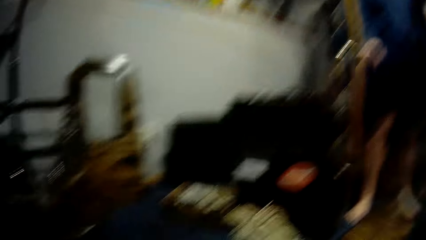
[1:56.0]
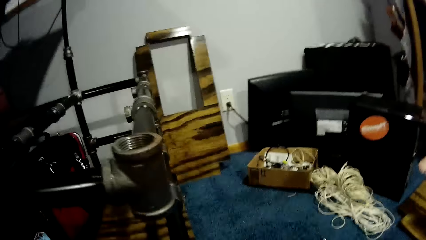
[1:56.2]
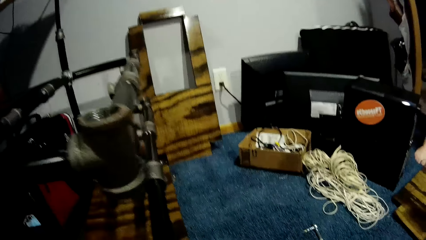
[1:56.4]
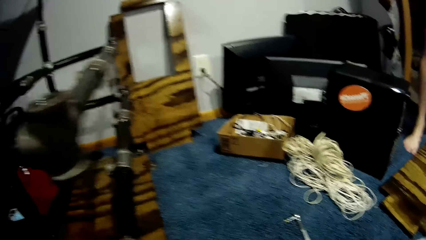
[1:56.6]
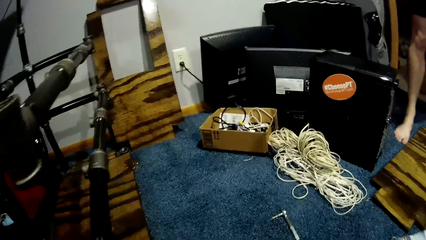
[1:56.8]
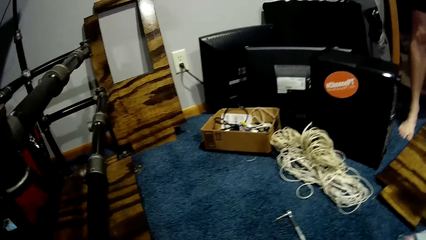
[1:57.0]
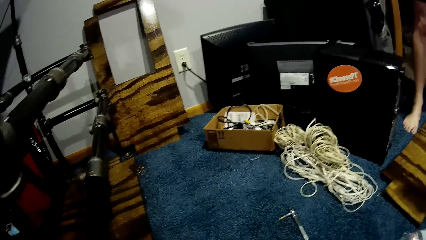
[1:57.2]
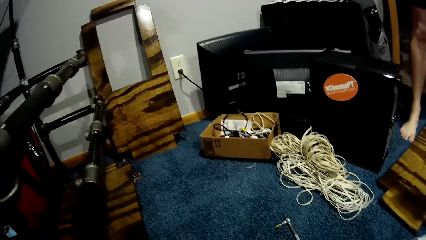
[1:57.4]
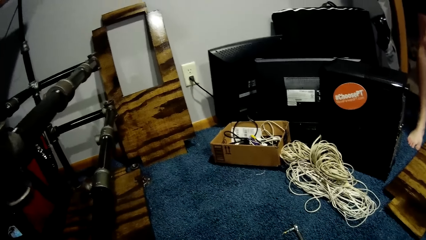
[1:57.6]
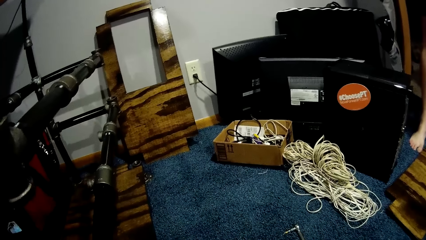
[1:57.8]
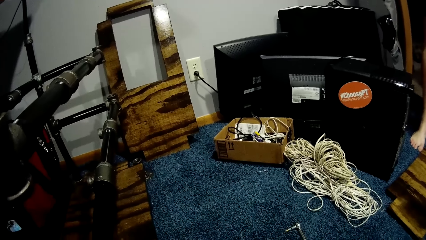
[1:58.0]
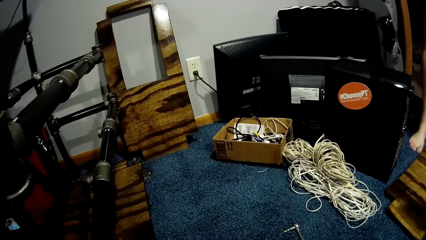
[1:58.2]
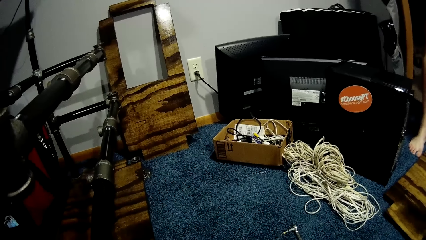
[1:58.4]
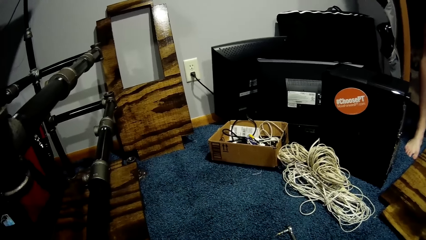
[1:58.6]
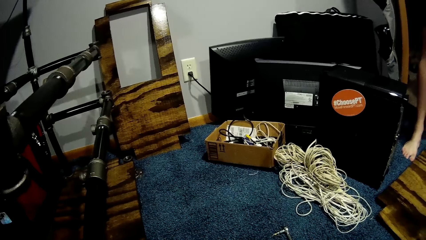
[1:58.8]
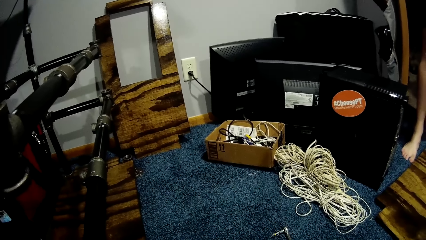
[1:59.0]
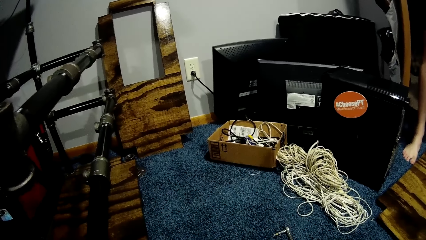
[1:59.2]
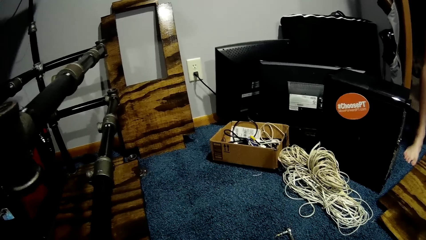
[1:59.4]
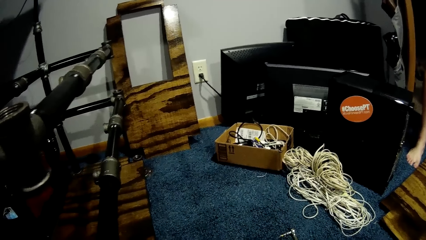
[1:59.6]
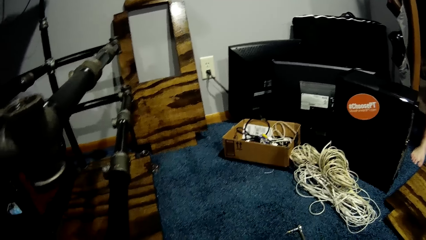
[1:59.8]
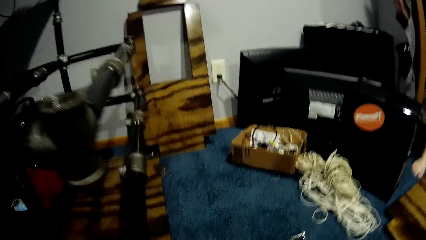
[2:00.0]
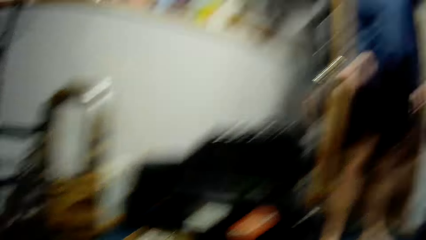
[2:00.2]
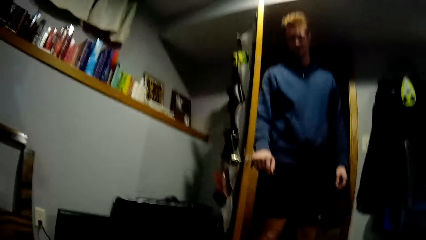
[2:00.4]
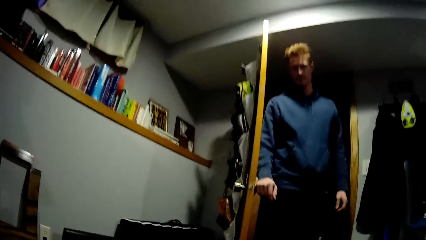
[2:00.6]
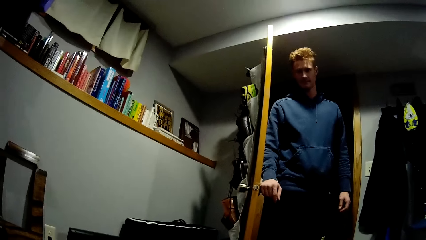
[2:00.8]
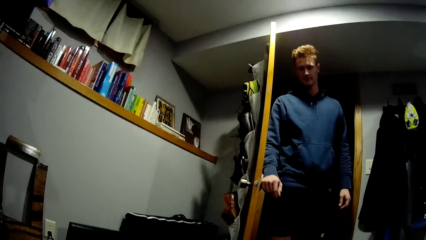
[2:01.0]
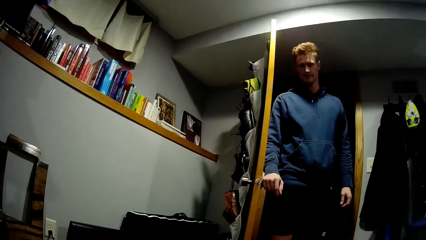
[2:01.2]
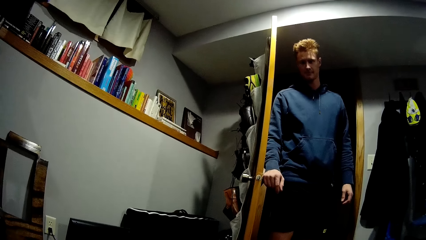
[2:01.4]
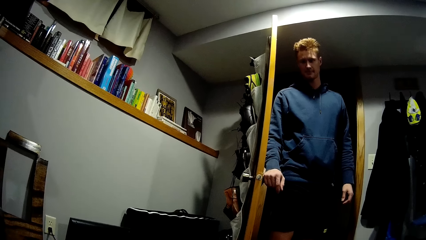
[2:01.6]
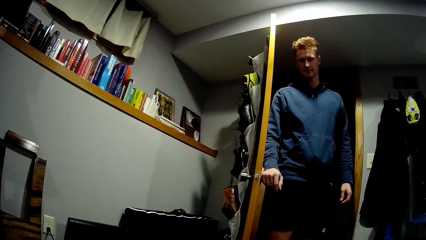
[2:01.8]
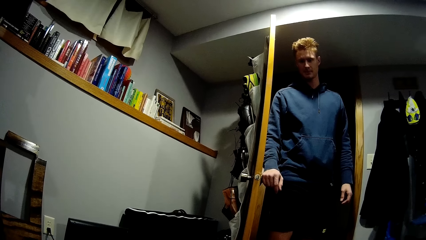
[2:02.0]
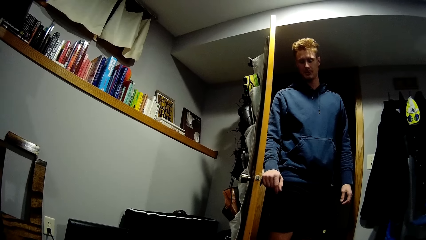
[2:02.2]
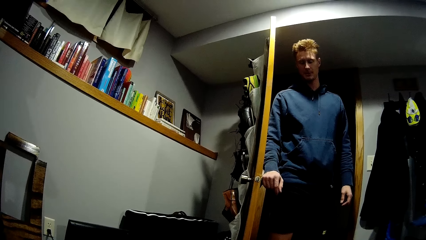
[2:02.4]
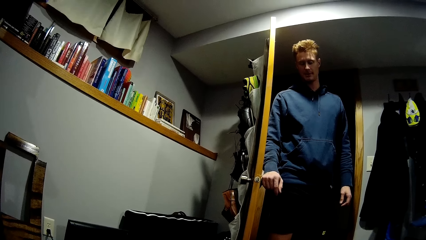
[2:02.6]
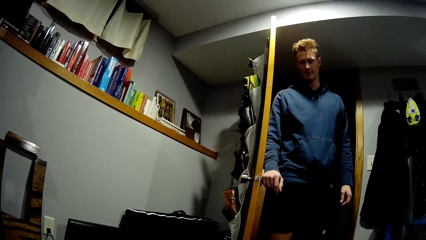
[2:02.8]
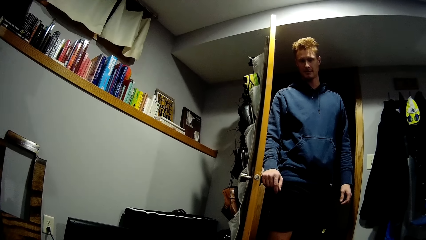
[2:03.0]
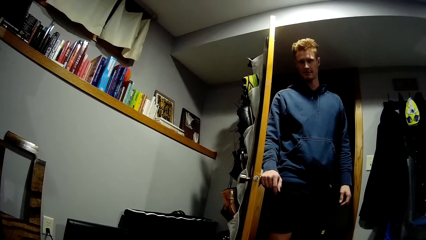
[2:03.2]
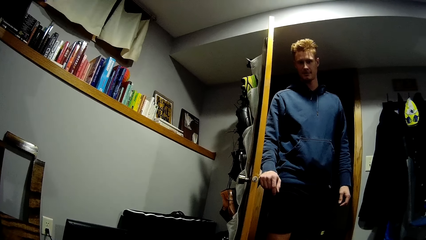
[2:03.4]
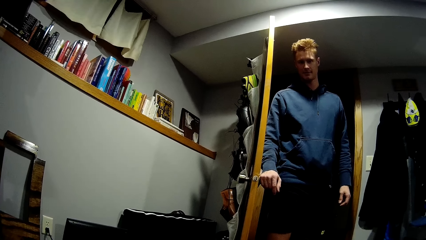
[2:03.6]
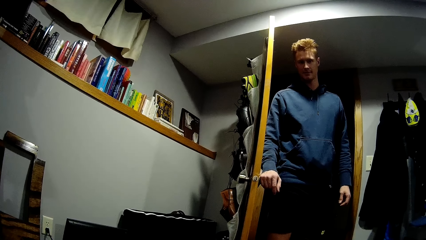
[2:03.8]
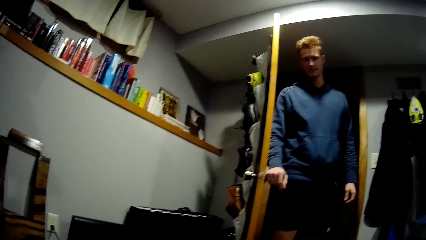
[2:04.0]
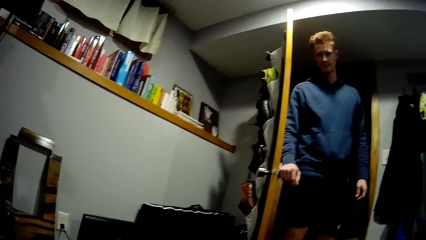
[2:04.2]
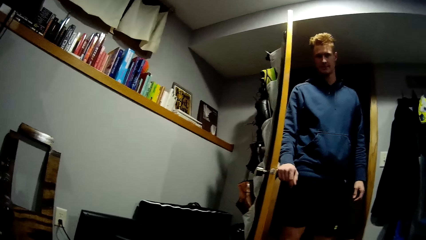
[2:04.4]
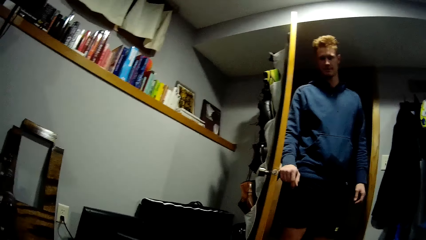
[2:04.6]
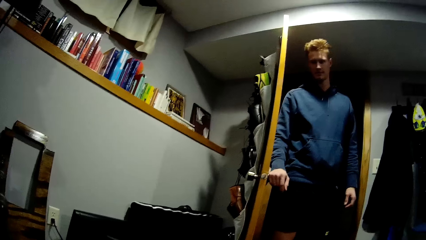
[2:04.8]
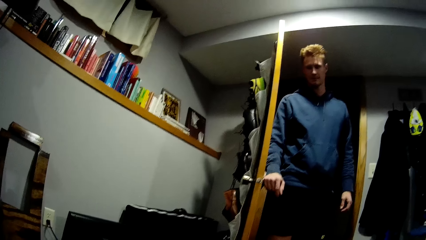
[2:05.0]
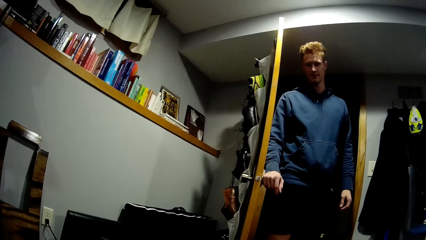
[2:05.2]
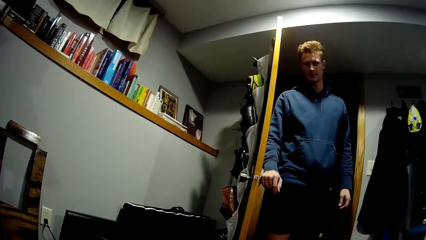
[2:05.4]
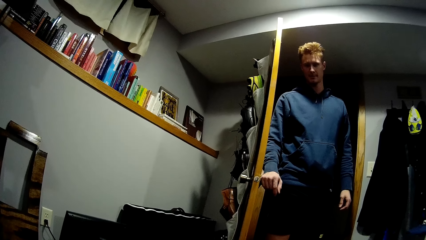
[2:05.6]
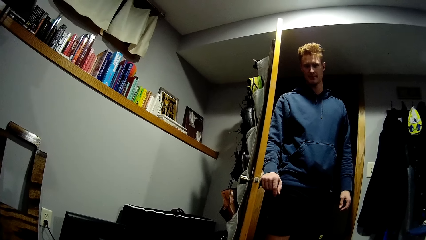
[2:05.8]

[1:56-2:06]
The camera wearer interacts with the man.

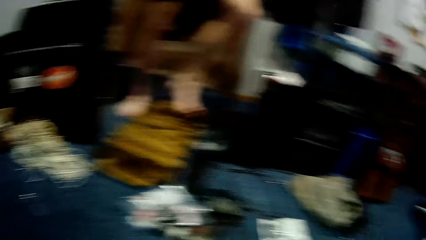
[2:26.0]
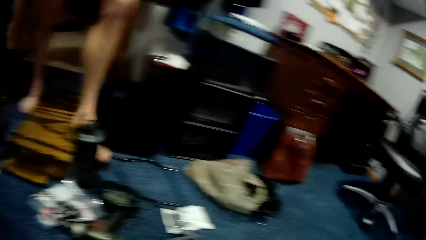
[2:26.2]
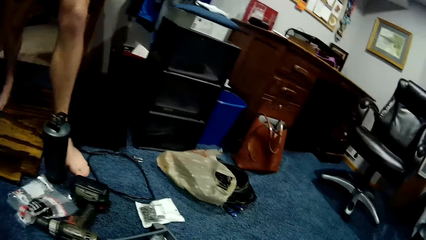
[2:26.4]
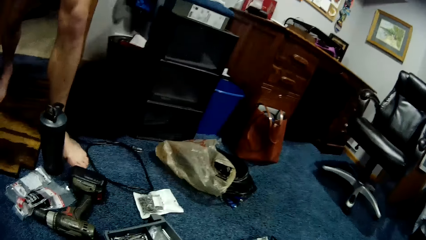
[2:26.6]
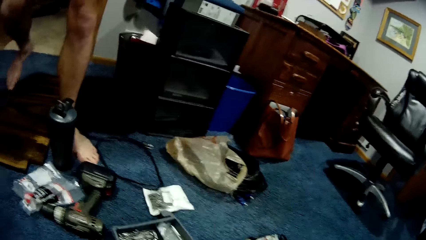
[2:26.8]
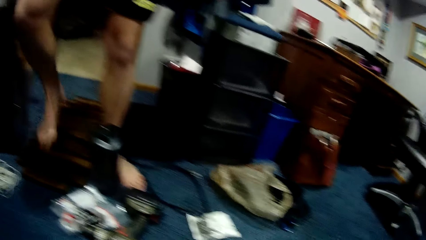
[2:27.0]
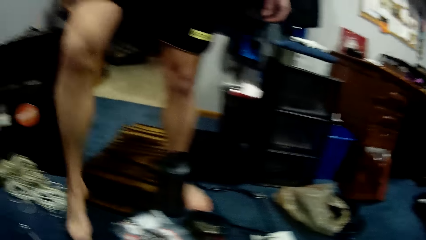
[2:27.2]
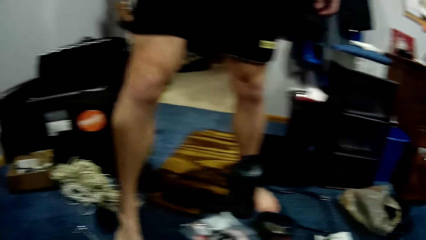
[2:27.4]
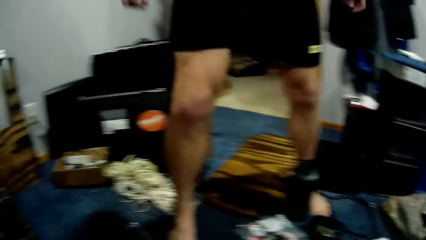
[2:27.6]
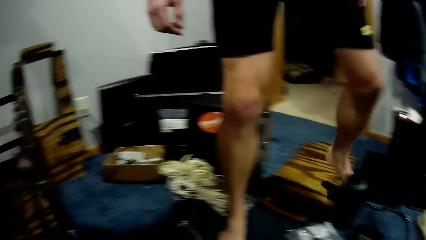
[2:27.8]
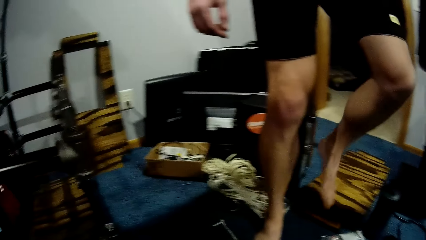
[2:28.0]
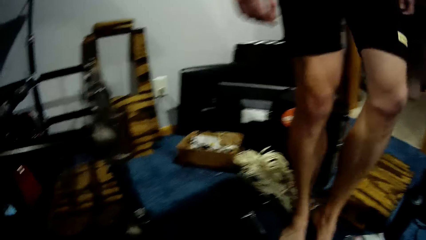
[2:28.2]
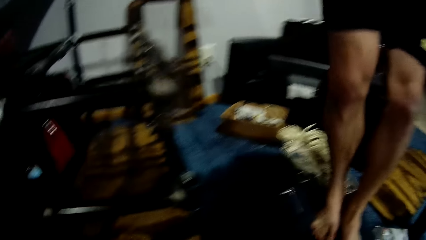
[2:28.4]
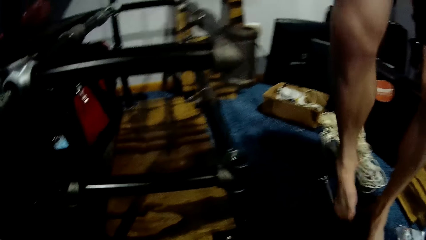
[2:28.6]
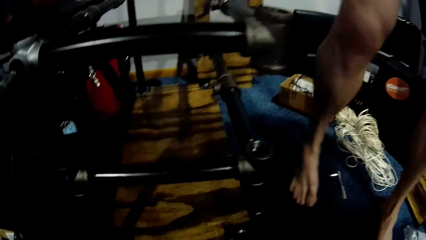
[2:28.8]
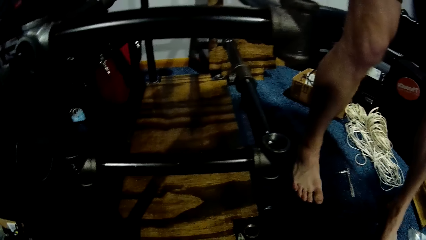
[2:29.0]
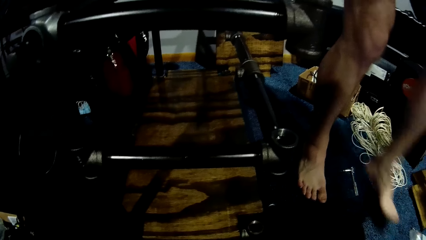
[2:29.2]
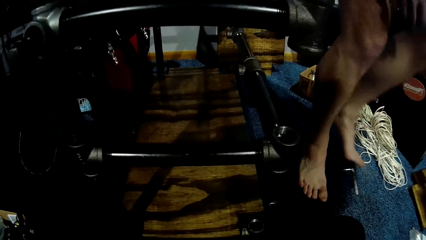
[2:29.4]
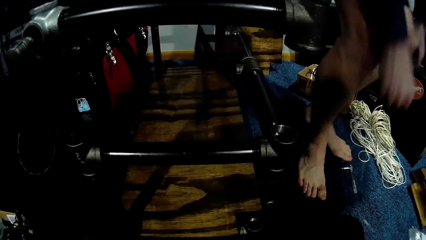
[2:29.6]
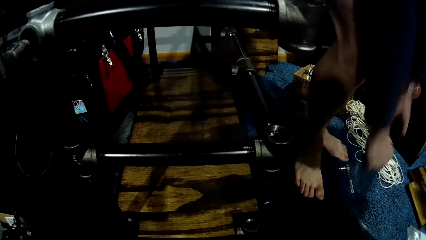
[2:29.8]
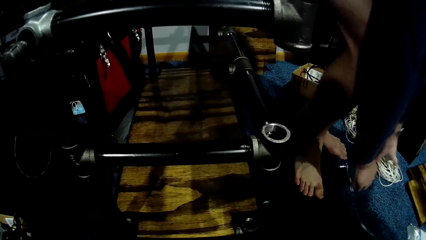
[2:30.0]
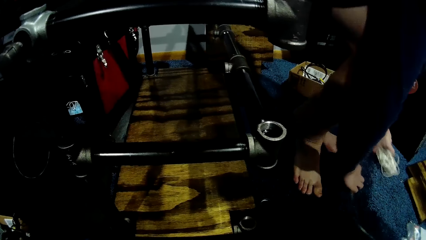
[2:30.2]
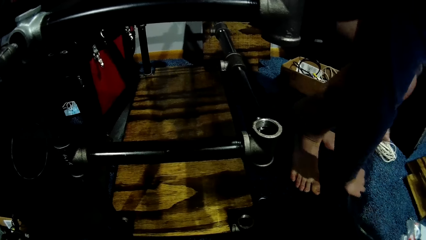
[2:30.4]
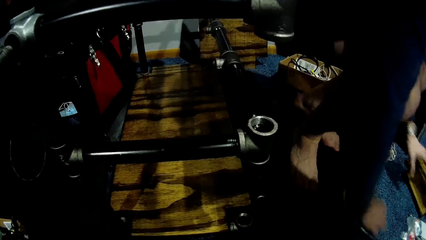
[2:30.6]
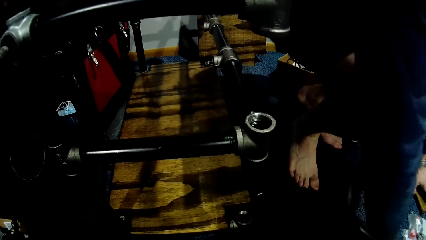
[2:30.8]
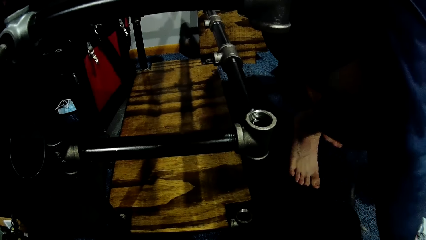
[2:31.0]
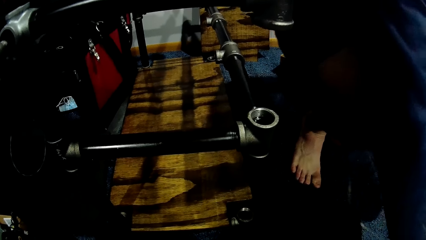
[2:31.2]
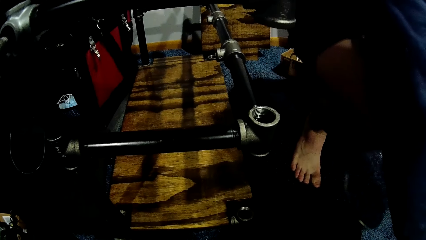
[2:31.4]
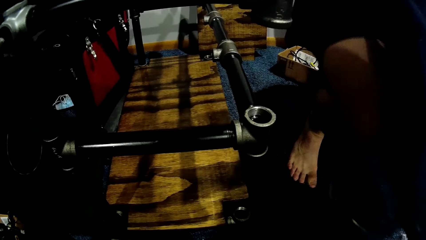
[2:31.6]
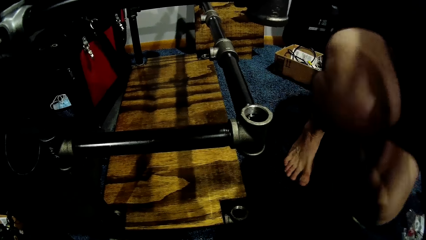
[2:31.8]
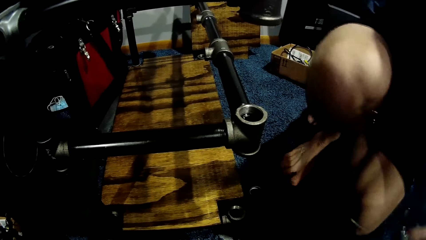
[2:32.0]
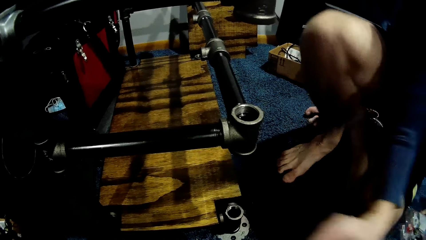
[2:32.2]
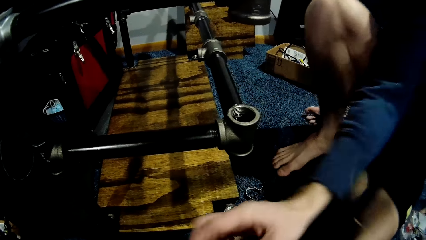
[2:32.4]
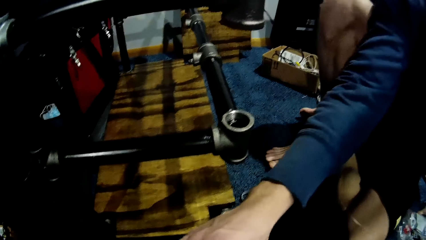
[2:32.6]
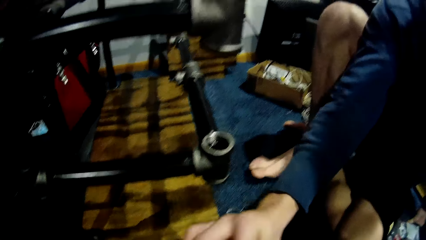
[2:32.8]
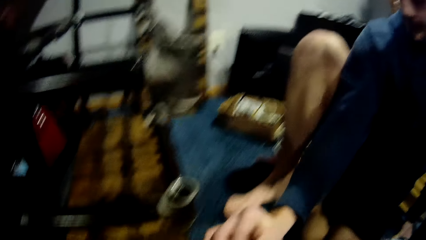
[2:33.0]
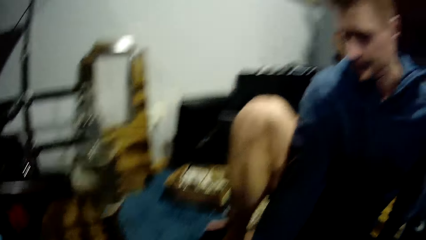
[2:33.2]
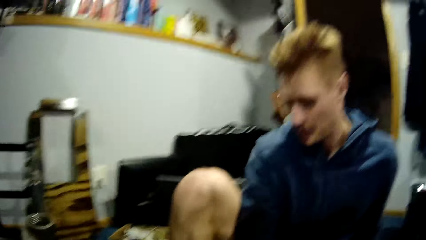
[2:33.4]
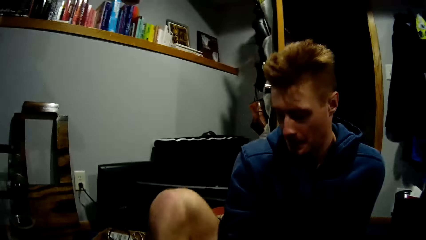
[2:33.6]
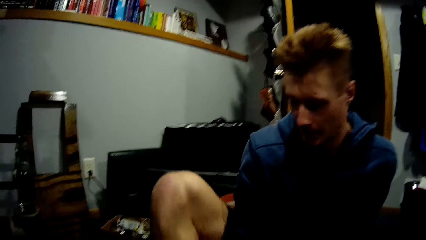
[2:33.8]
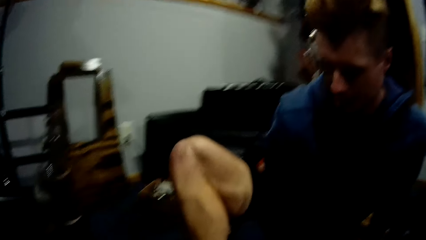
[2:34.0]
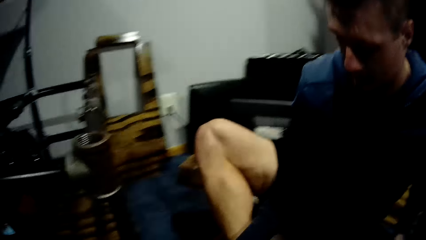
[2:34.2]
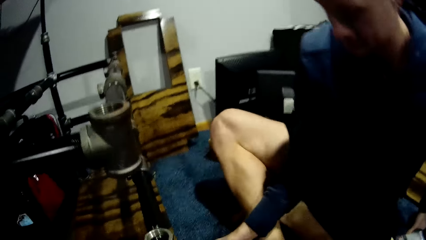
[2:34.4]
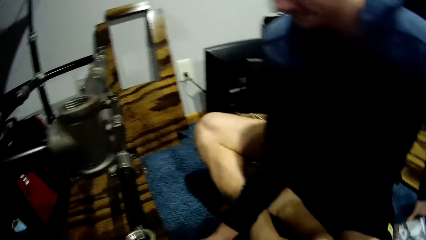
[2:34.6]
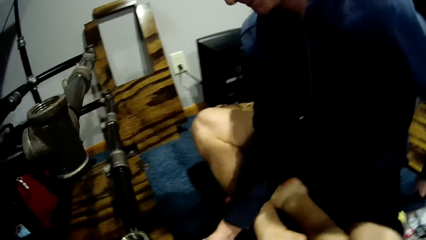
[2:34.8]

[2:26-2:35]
A man walks towards the camera wearer. The man kneels by the camera wearer and sits down. The man collects the metal pipe from the camera wearer.
